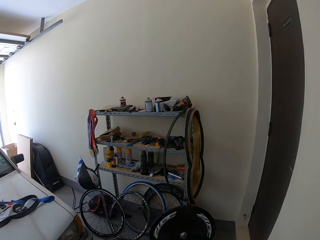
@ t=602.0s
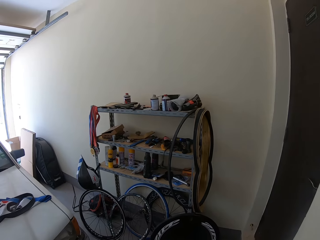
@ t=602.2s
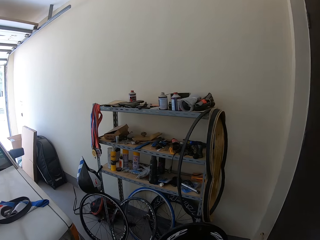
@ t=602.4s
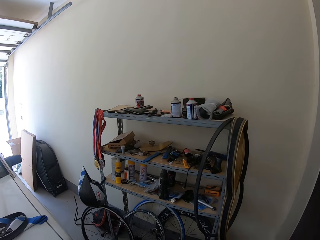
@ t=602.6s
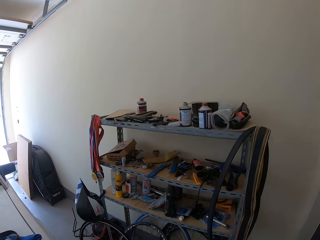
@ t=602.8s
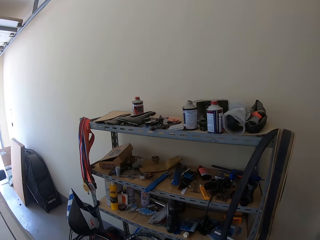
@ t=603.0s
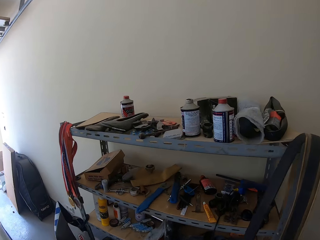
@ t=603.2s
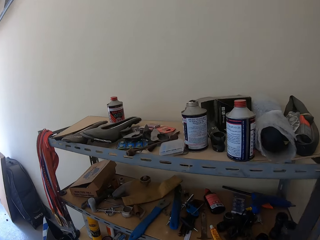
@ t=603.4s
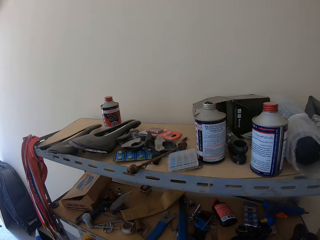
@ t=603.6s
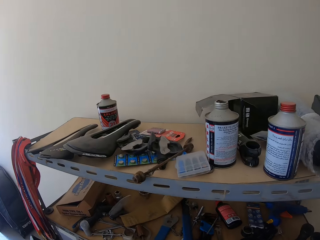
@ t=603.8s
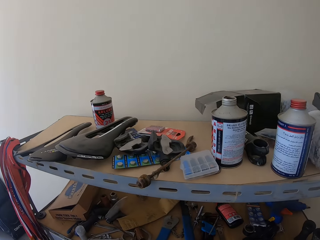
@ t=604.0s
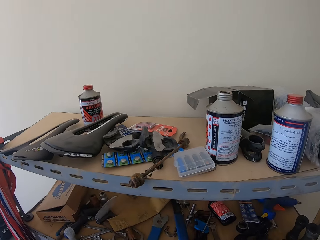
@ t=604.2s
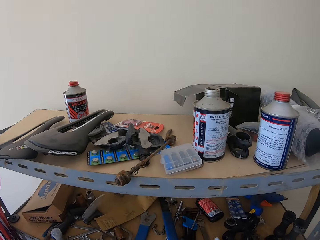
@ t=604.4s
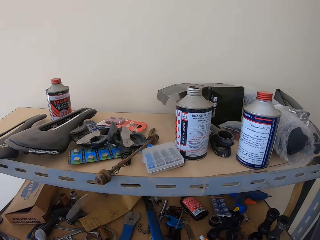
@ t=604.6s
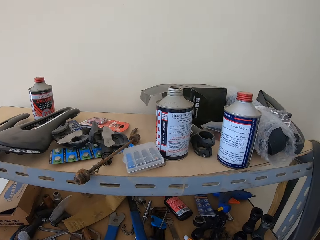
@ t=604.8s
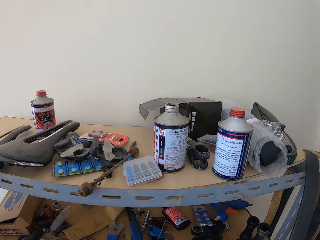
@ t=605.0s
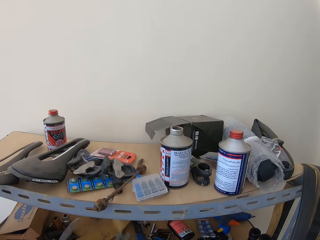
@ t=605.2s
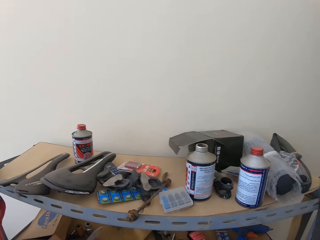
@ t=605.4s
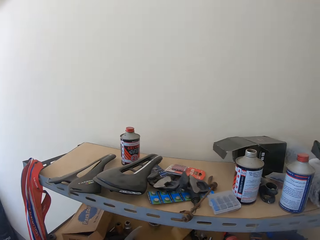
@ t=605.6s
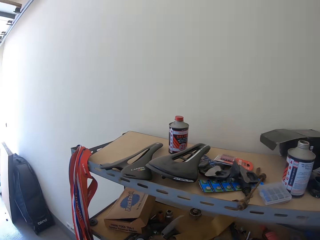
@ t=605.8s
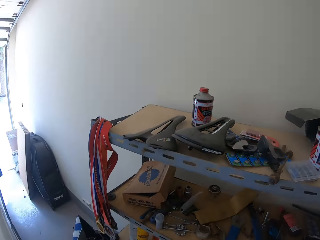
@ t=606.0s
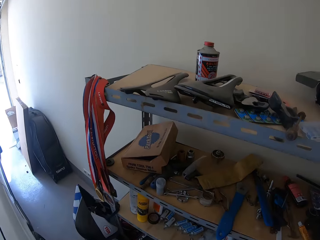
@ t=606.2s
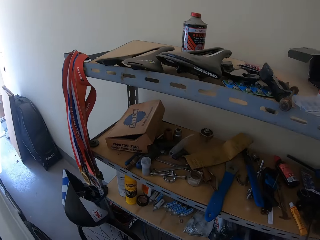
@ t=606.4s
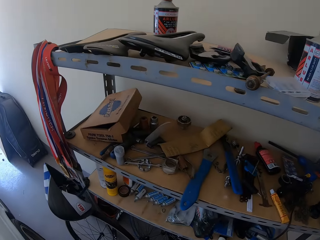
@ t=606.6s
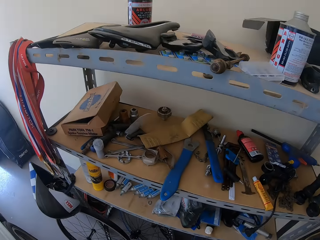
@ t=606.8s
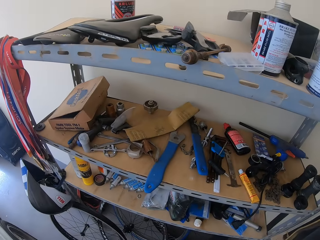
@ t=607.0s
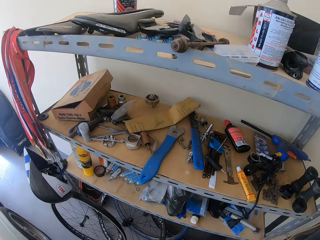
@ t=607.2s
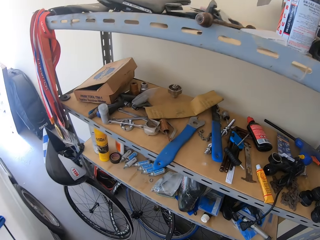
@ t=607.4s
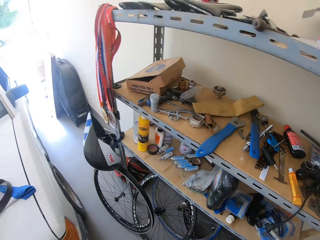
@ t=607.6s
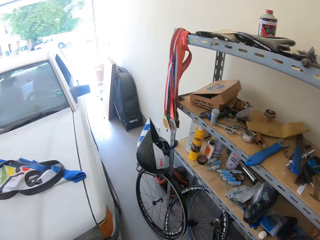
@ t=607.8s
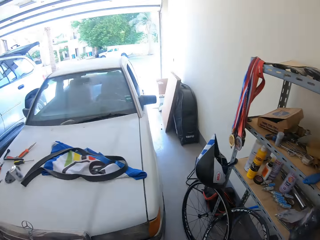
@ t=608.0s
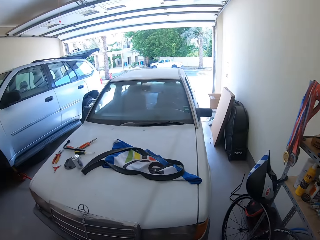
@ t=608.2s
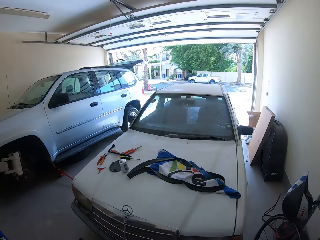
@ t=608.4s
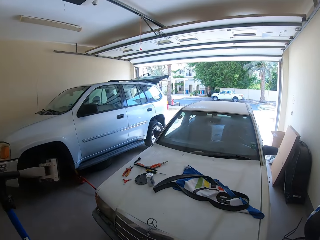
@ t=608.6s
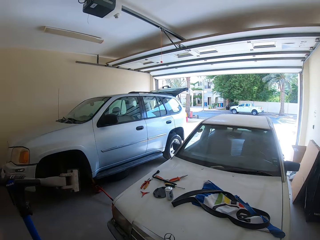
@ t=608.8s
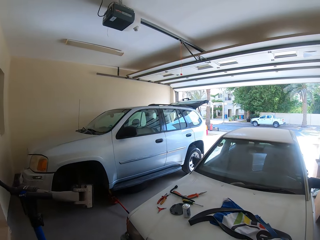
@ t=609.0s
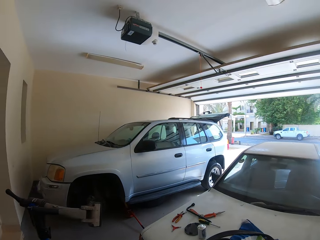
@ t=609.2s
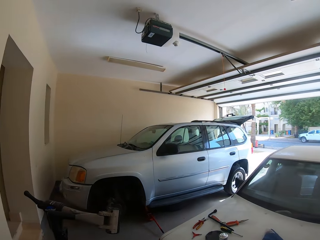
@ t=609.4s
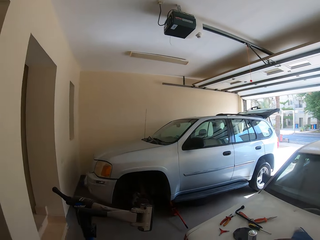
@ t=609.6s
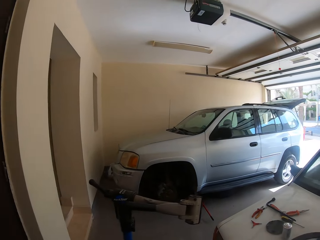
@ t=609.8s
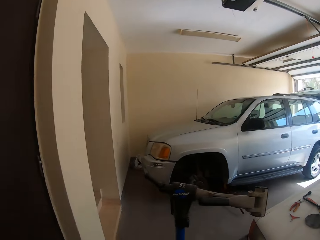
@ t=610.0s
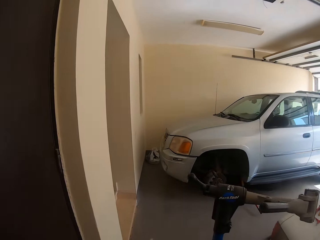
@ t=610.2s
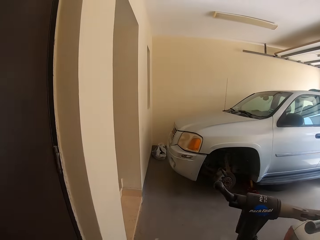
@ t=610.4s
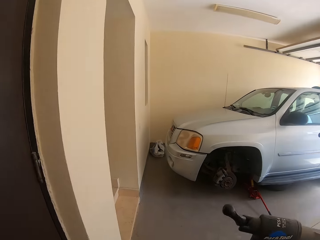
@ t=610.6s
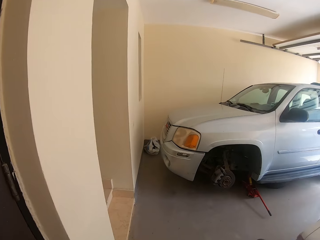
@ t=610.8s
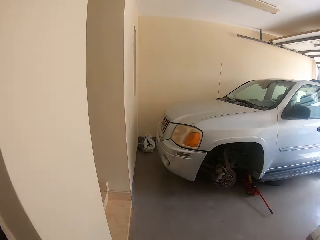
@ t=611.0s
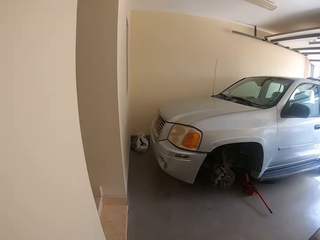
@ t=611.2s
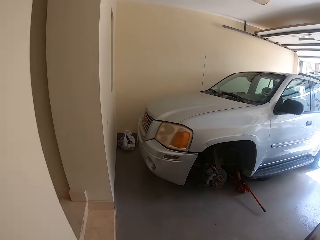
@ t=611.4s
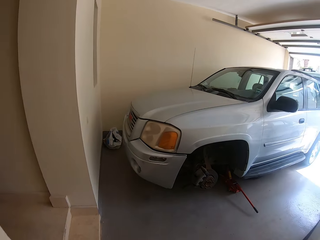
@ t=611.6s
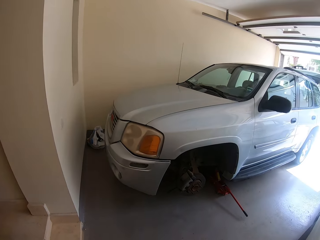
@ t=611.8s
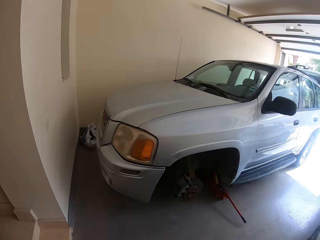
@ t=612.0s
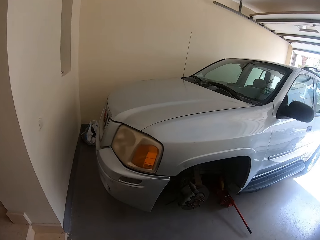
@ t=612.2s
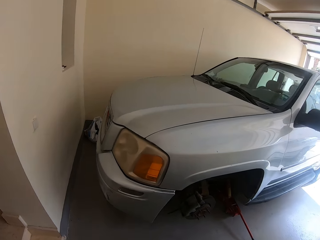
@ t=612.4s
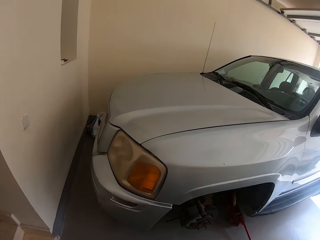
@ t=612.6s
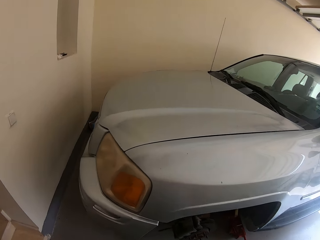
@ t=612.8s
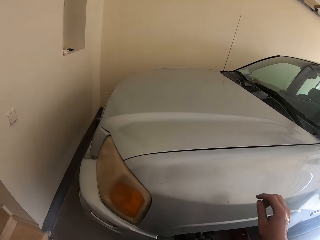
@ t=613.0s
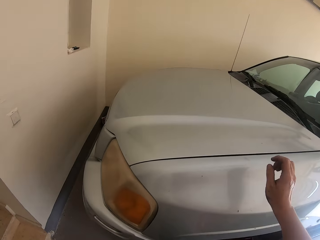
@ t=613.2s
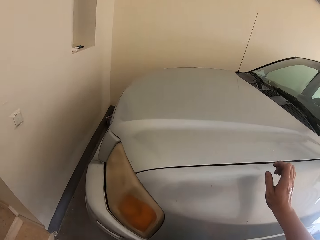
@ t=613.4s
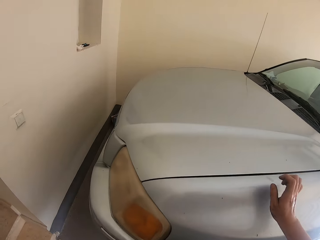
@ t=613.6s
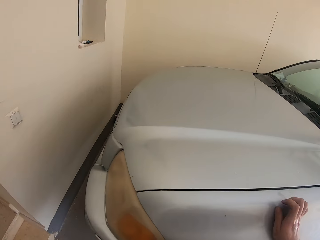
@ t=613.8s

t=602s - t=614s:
The camera wearer walks around the garage. They stand beside the shelf. They look at the shelves. They look around the garage. They walk around the garage.

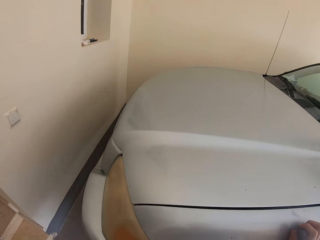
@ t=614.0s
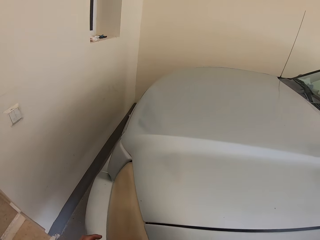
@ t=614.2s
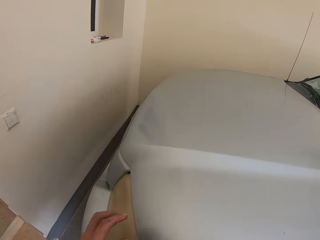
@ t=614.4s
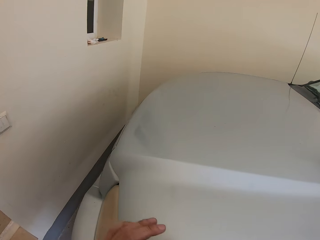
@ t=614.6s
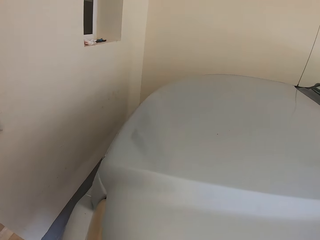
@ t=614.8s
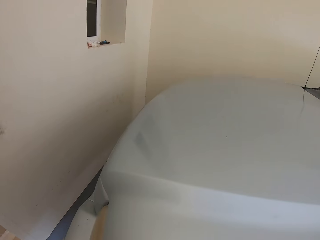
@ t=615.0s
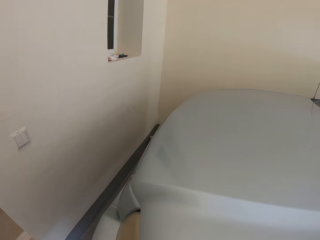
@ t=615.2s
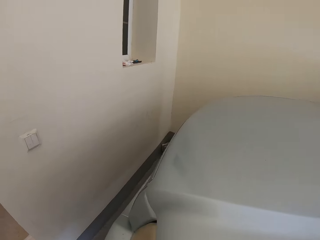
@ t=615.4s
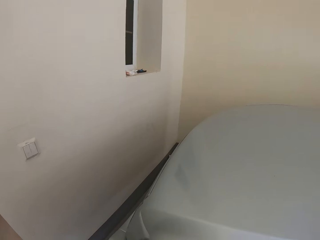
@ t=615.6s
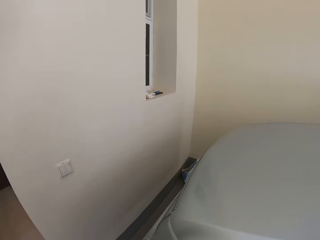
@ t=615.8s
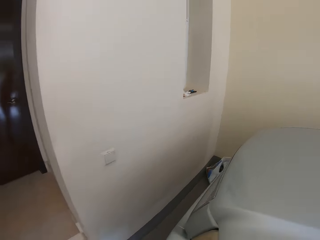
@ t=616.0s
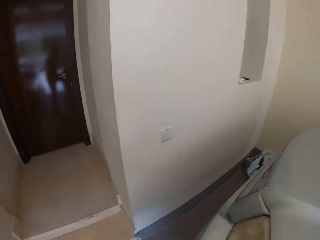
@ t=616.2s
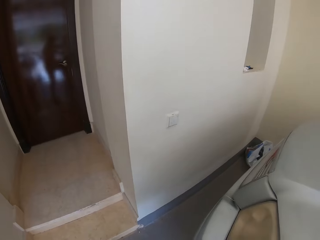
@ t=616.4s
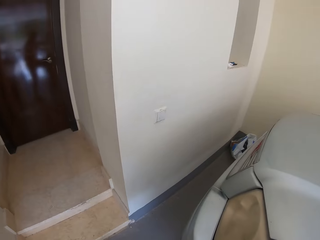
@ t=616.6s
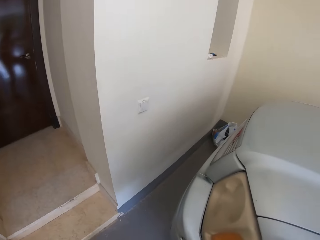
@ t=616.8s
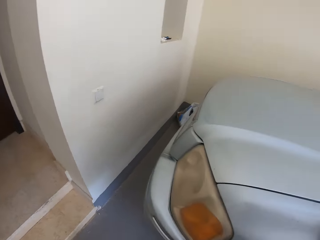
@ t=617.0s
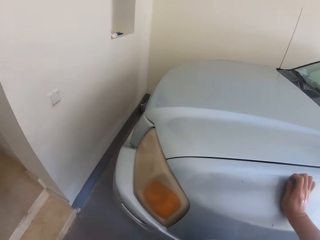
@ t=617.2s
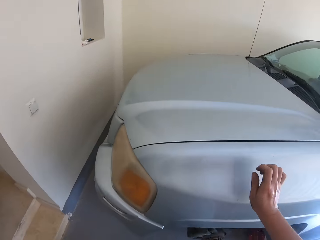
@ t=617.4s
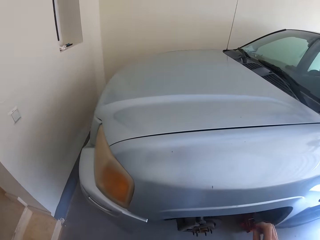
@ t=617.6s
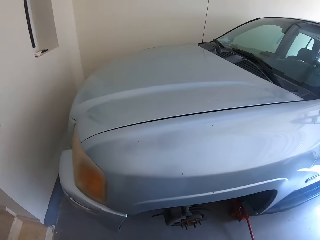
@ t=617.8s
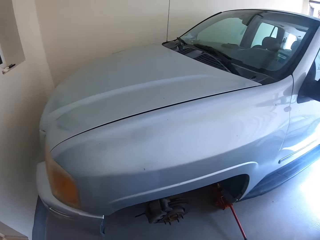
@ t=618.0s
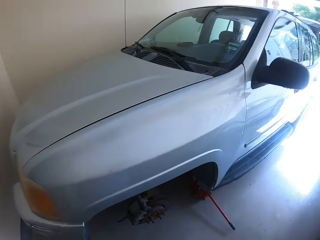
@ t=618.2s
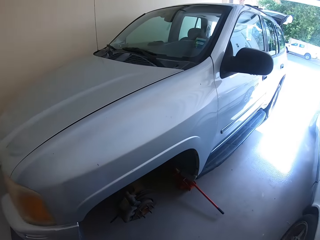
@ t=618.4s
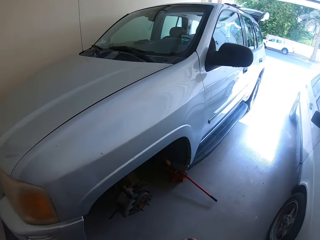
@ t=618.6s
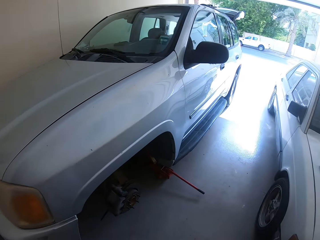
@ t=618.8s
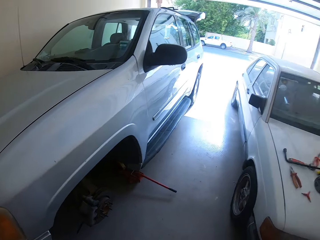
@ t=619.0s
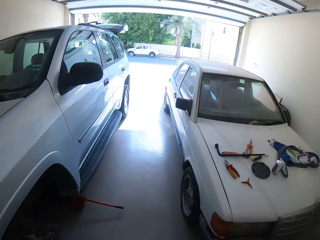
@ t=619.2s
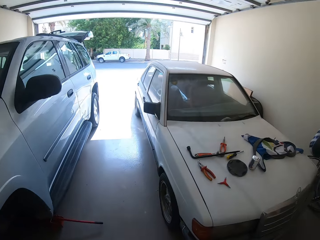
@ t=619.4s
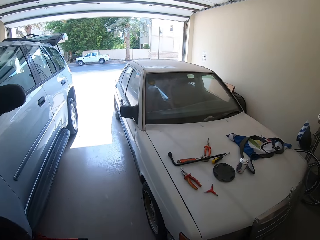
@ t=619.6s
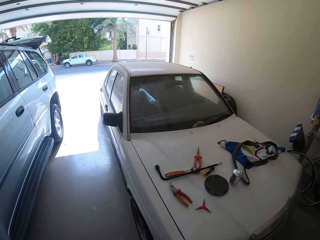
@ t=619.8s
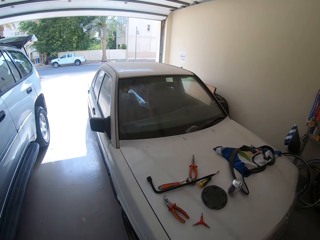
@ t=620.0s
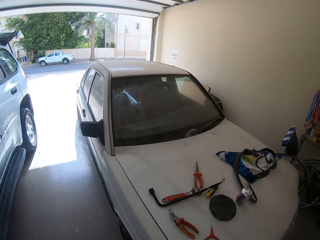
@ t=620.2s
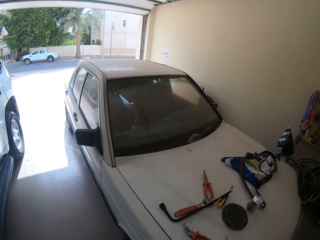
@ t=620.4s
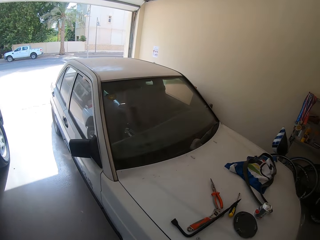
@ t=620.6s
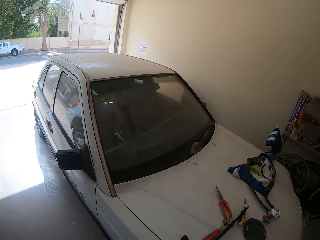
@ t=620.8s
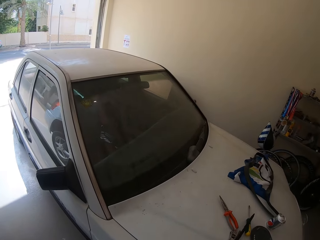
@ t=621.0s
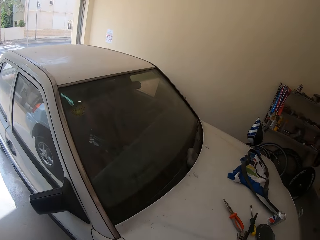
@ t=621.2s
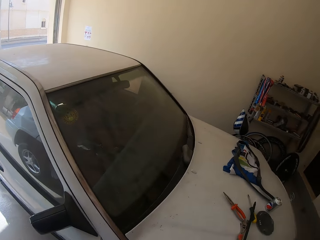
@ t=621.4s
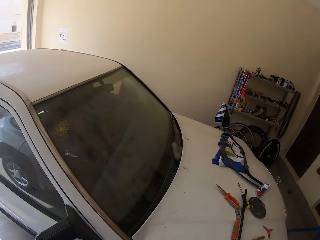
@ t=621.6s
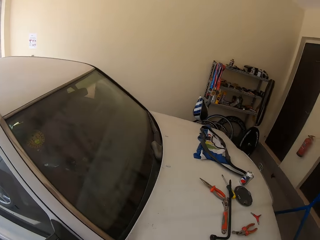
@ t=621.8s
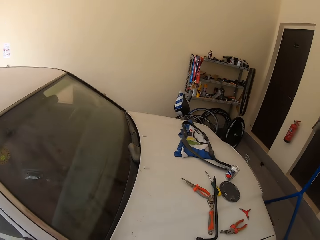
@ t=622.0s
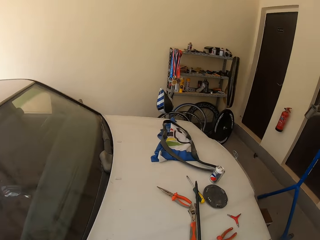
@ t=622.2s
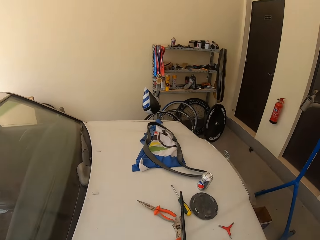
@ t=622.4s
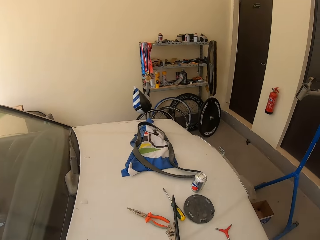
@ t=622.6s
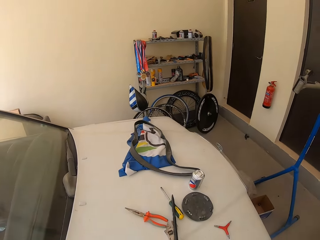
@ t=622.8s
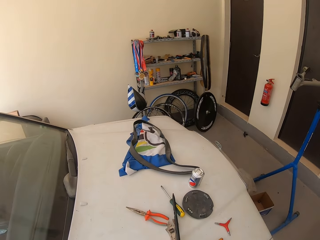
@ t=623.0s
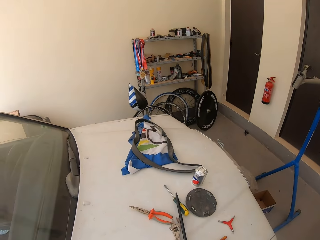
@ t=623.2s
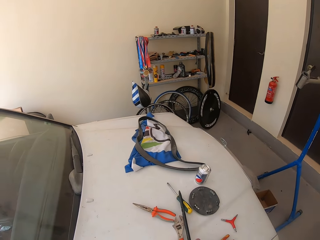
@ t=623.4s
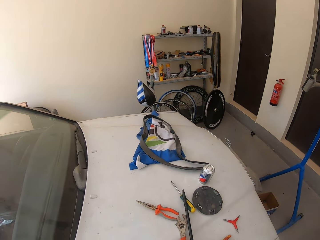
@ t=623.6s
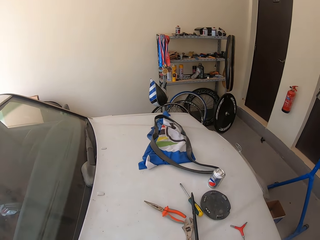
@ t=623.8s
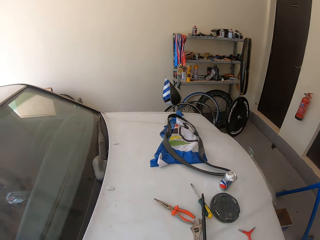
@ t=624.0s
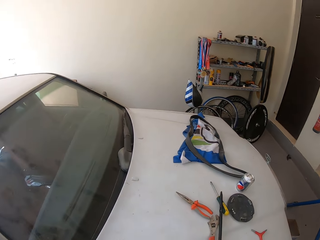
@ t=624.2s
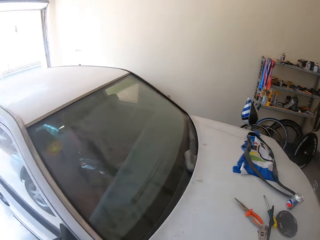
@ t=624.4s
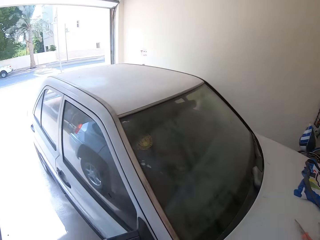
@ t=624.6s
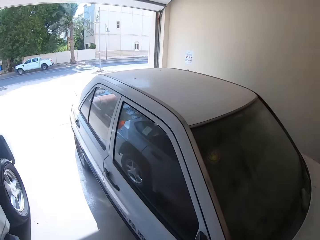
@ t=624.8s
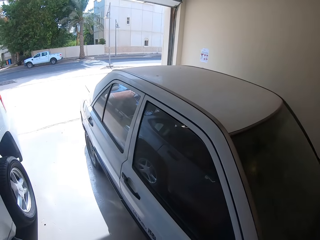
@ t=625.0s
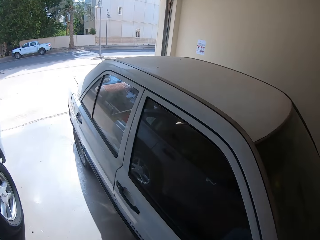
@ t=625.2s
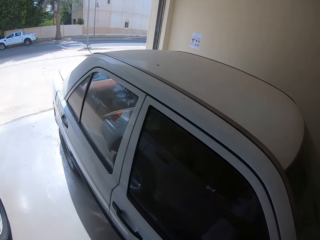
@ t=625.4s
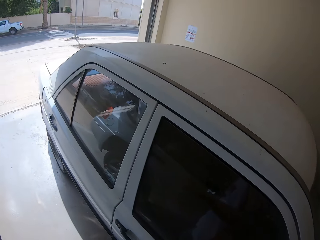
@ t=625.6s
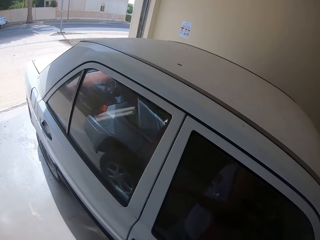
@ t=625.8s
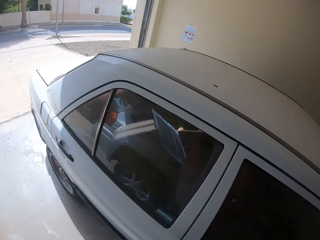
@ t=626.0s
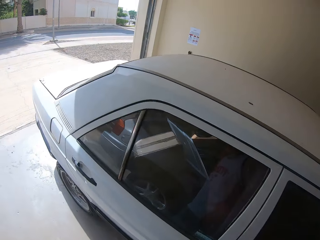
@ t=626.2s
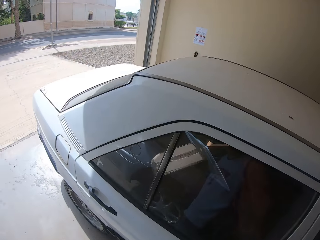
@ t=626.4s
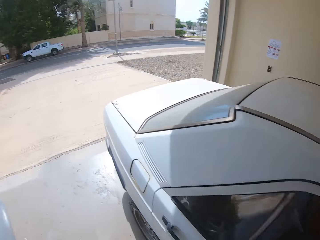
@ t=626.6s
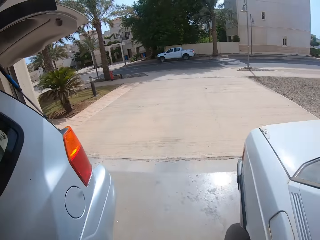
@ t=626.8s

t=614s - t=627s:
The camera wearer puts the right hand on the car bonnet. They look at the entrance. They walk towards the car. They stand beside the car. They walk beside the cars.
